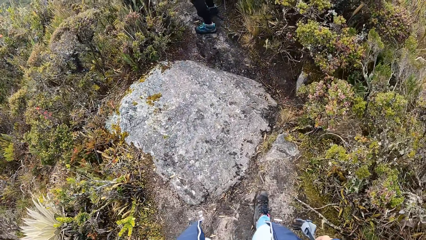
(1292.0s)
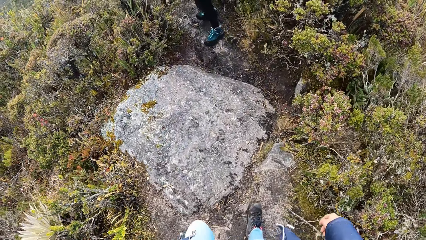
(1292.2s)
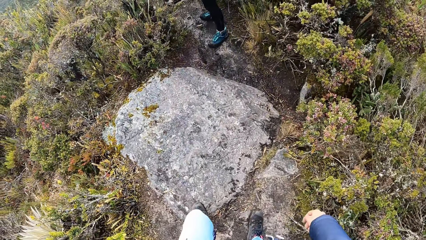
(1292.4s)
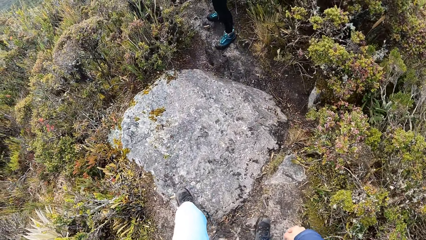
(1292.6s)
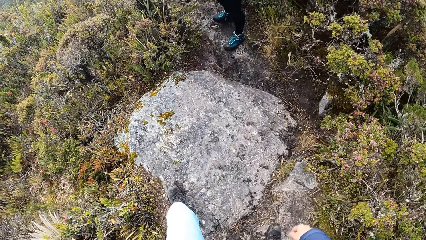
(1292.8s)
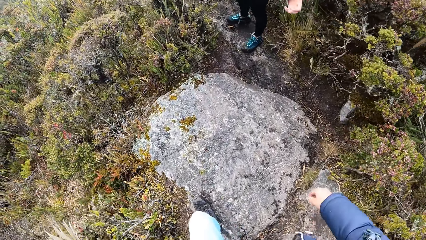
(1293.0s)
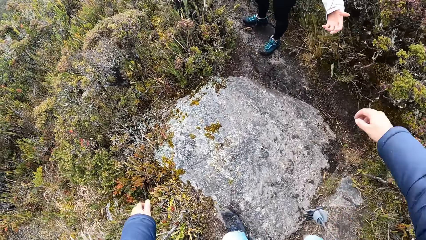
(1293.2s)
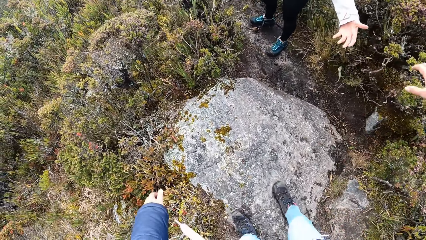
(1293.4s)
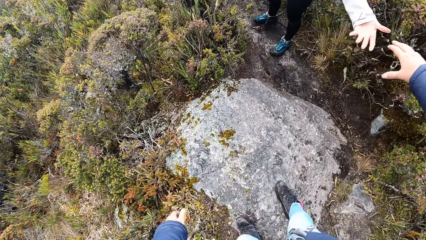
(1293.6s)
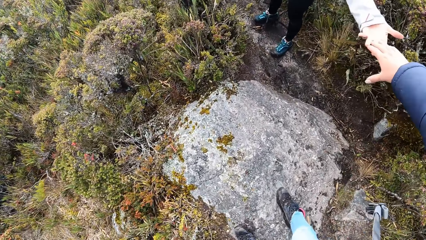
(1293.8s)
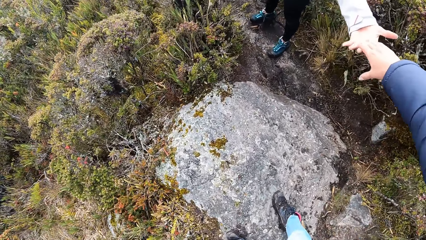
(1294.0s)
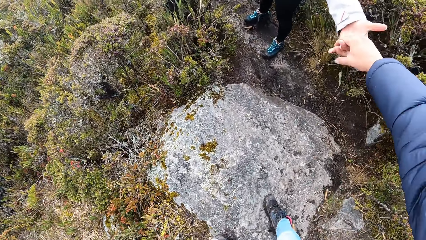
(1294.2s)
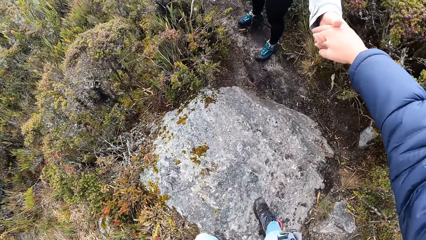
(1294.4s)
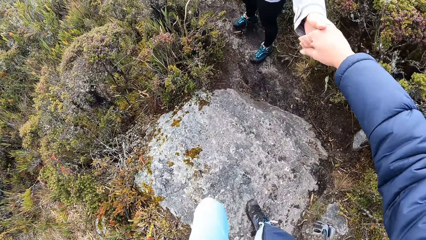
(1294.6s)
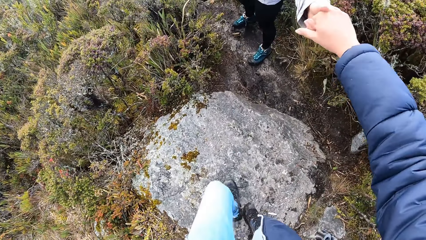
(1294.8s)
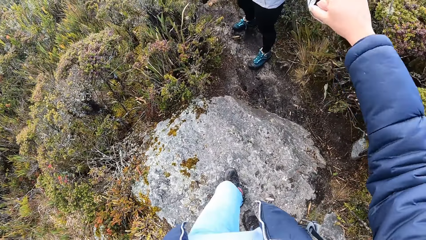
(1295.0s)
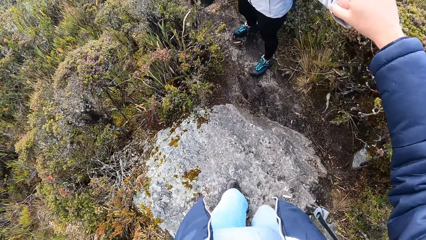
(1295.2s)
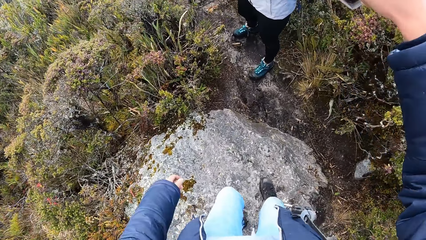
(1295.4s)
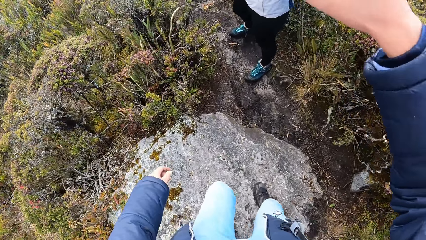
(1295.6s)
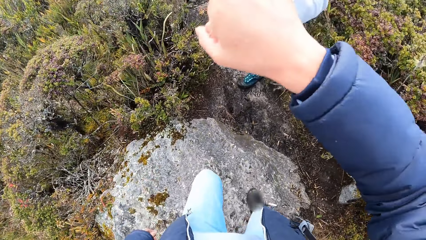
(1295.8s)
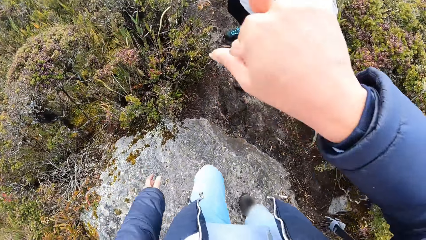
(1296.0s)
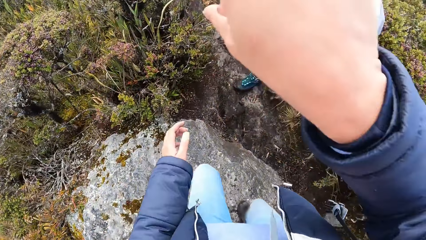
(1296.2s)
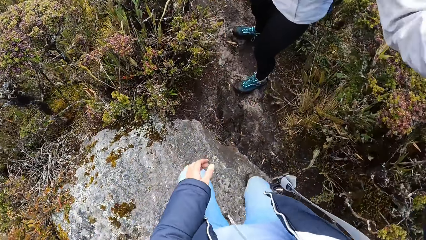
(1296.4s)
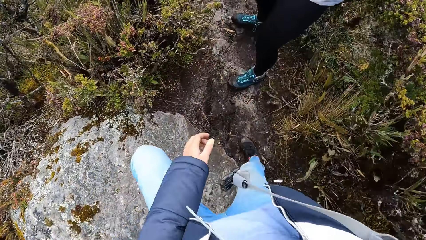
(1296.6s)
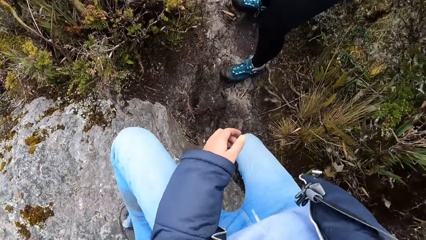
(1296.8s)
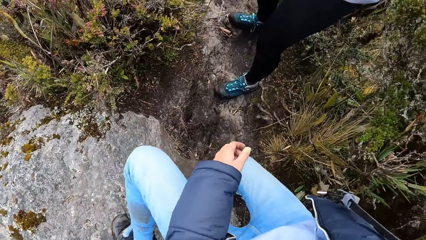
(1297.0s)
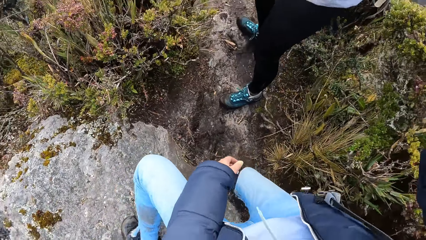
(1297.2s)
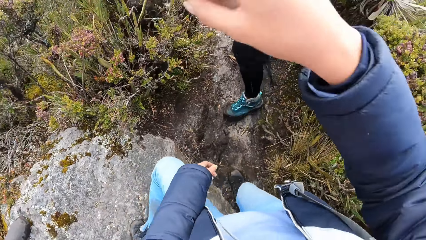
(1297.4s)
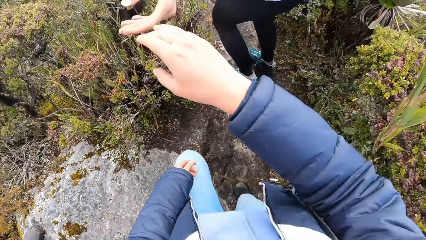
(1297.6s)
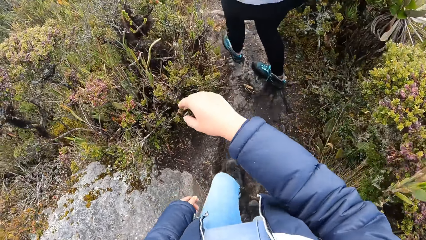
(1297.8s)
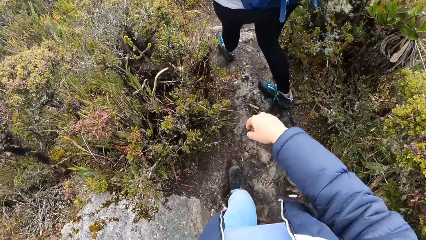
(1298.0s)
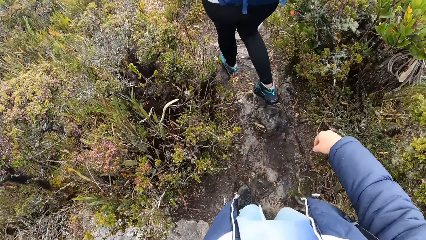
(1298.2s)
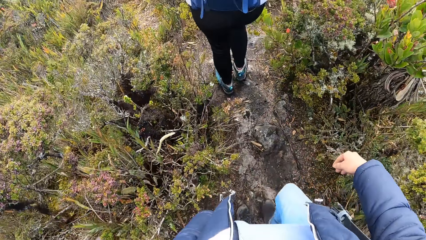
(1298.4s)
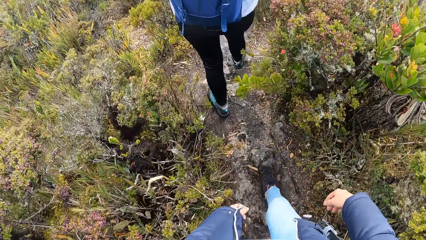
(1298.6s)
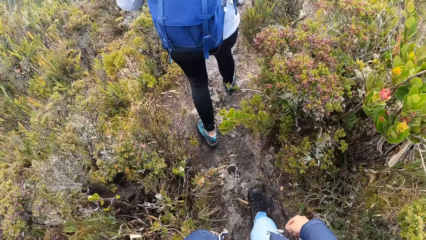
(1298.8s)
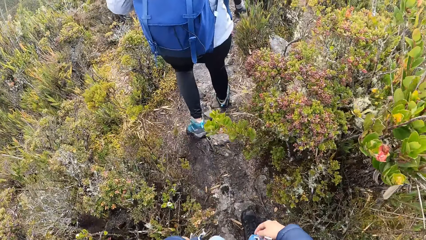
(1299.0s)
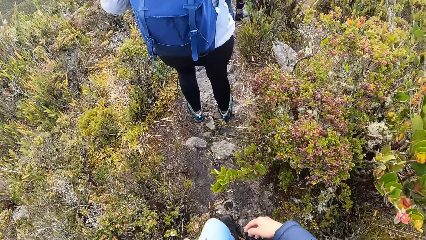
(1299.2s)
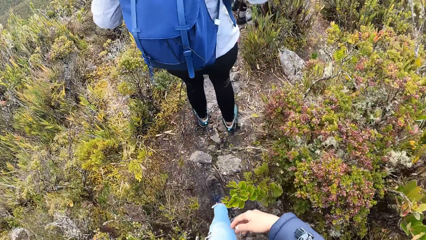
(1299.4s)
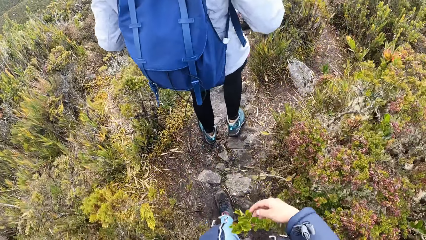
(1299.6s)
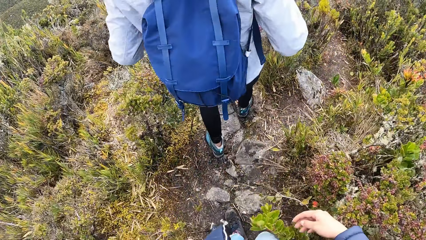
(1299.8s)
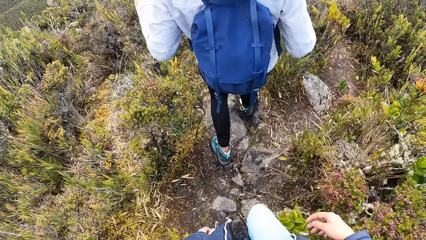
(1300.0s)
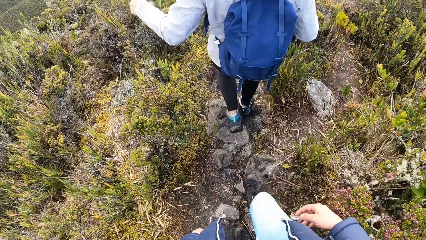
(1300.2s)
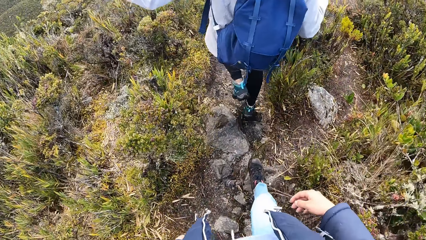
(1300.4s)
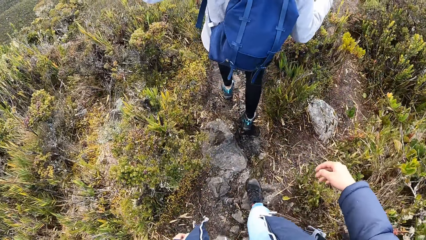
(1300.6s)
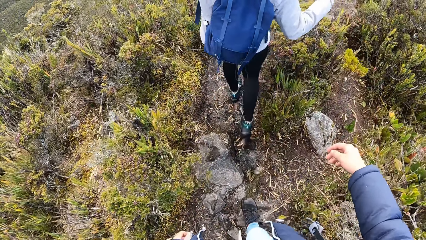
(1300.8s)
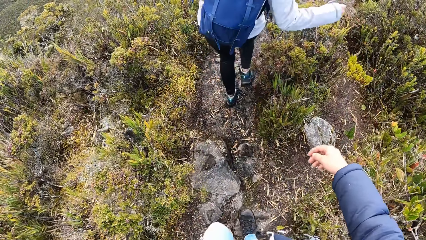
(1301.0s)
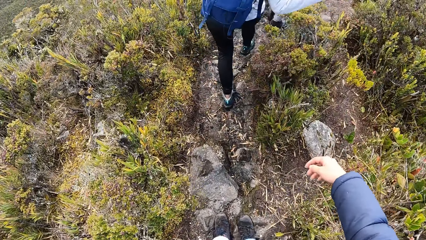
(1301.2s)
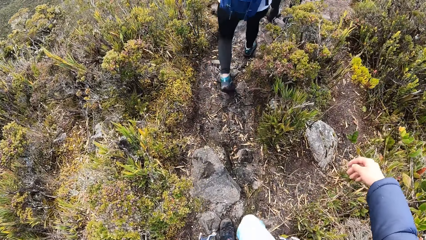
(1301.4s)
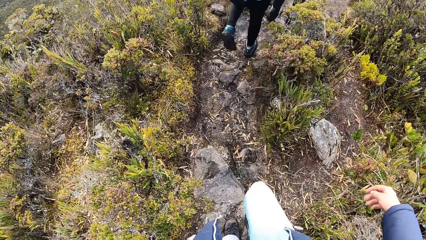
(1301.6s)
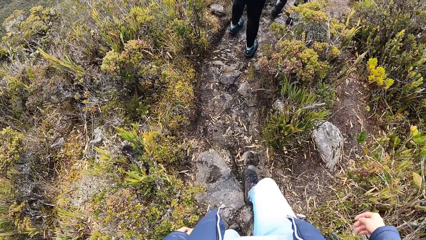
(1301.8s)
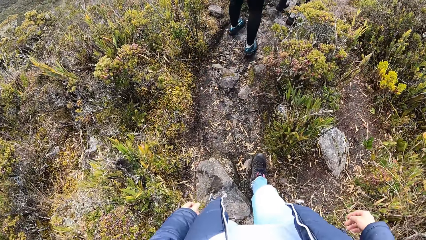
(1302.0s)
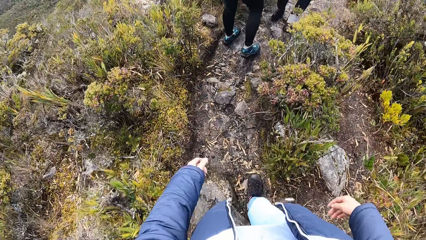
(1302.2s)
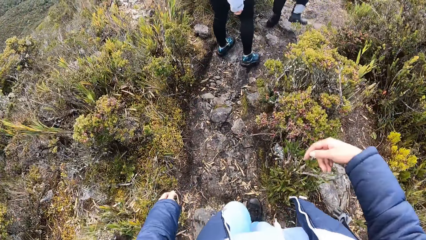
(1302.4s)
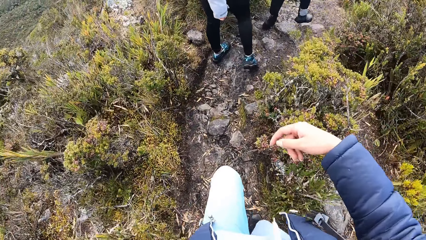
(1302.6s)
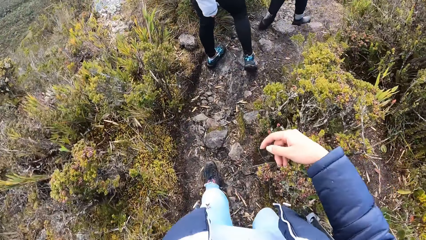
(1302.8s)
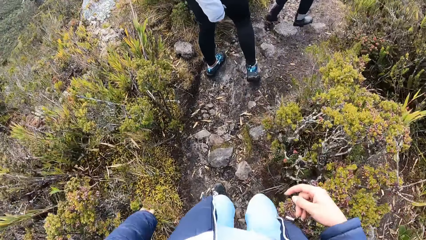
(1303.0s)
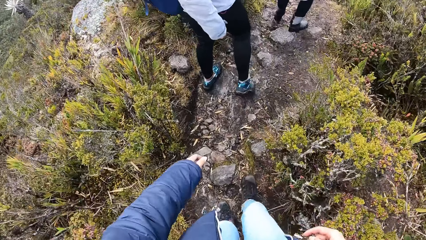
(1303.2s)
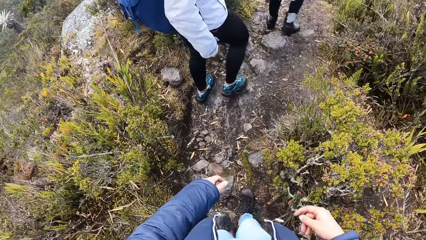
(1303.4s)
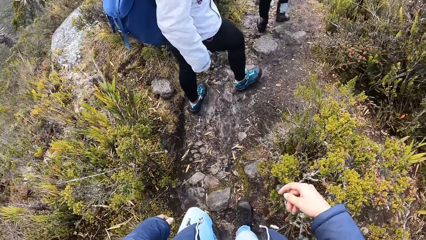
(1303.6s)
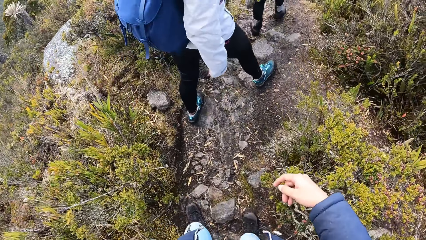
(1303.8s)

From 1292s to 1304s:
The camera wearer walks down the rocks. He holds a man's hand. He walks down the hill. He pulls his hand off the man. He walks around the field. The man walks around the field.

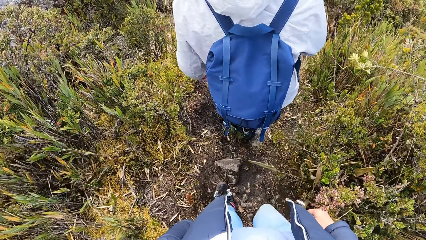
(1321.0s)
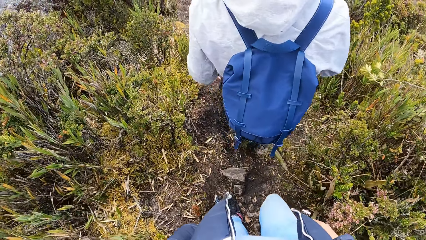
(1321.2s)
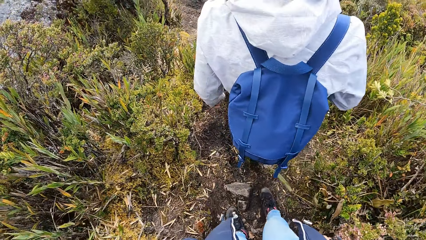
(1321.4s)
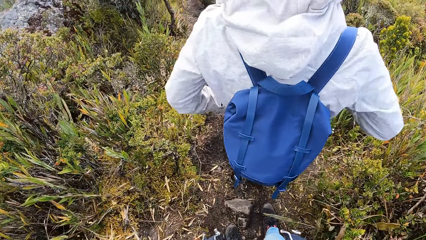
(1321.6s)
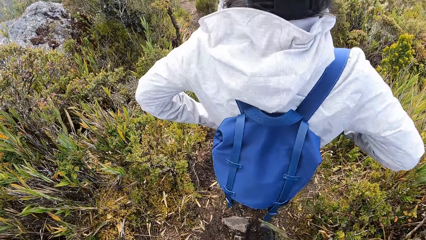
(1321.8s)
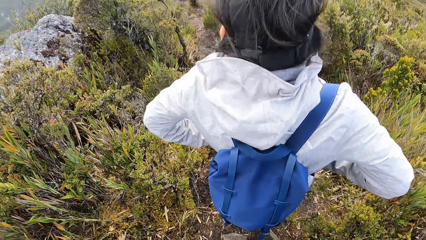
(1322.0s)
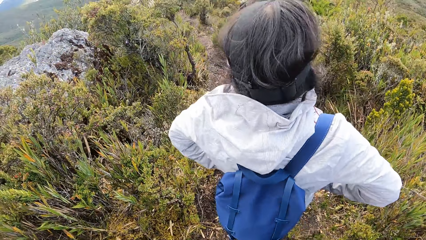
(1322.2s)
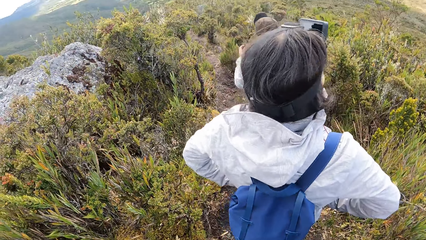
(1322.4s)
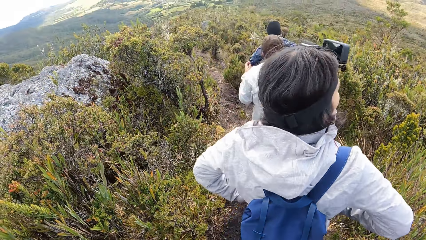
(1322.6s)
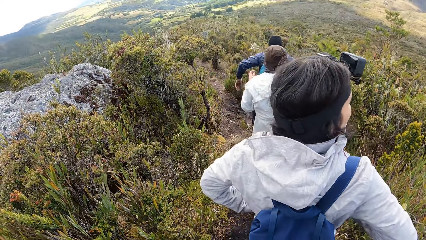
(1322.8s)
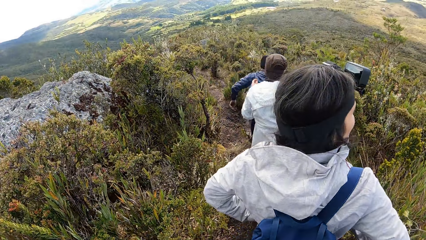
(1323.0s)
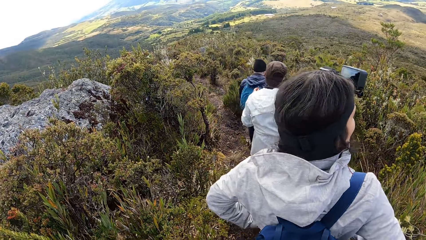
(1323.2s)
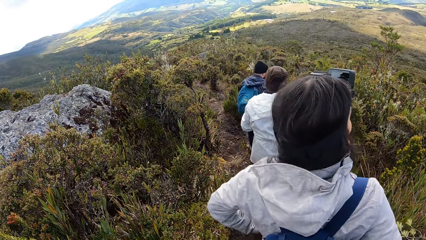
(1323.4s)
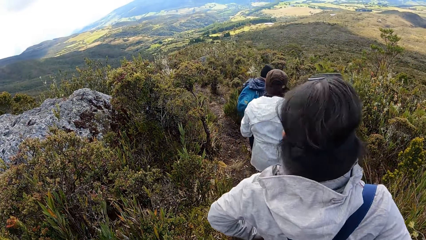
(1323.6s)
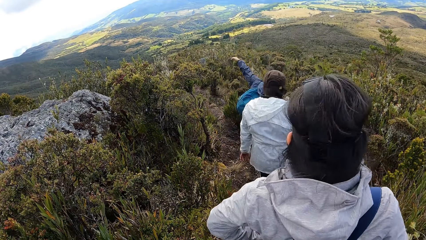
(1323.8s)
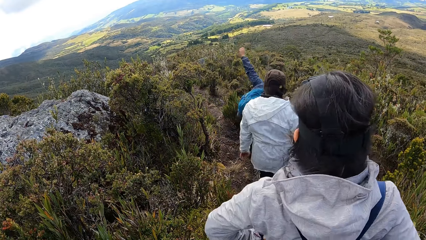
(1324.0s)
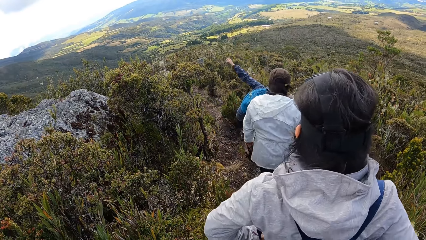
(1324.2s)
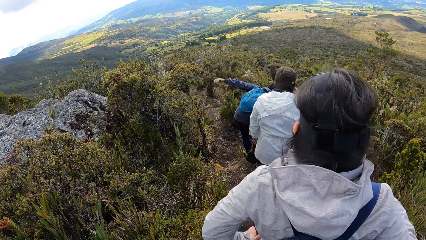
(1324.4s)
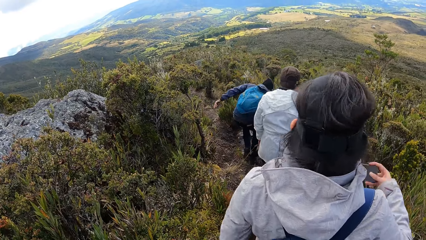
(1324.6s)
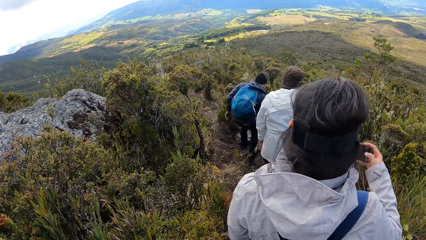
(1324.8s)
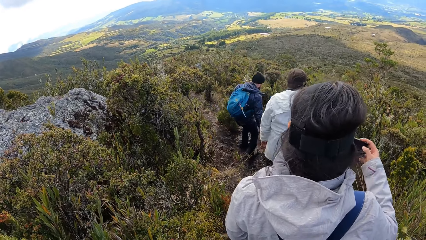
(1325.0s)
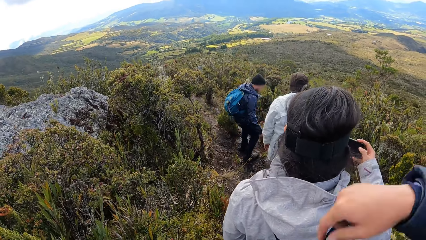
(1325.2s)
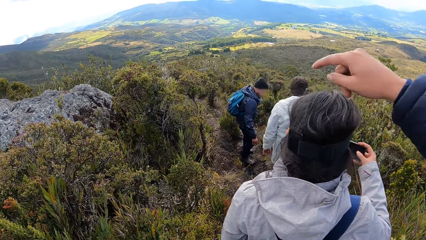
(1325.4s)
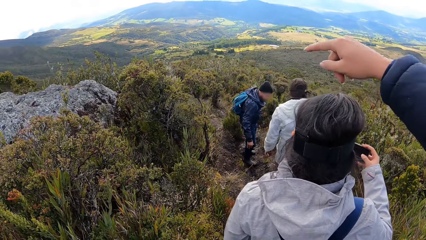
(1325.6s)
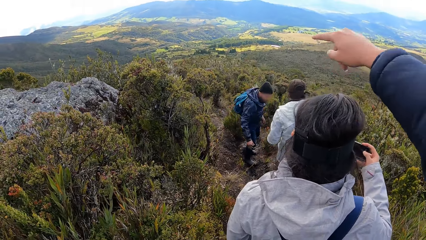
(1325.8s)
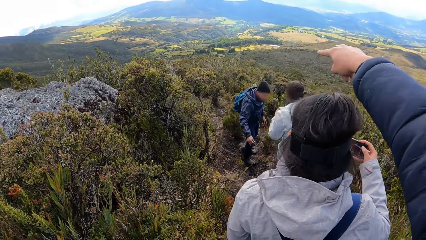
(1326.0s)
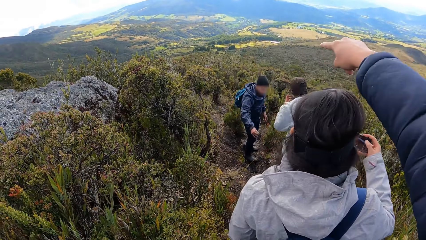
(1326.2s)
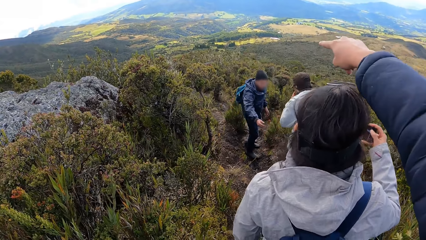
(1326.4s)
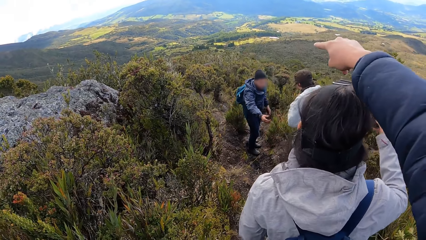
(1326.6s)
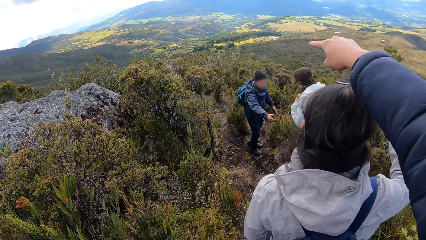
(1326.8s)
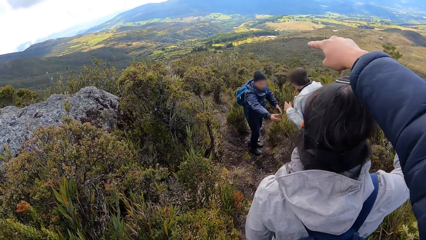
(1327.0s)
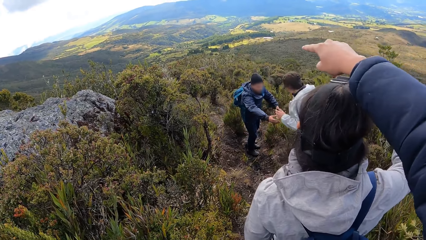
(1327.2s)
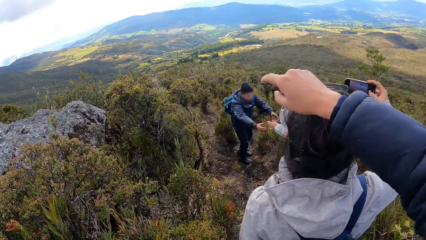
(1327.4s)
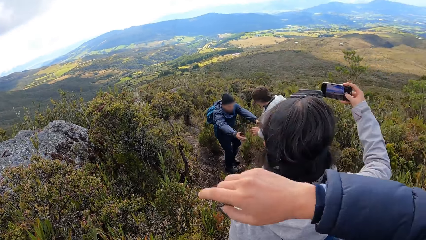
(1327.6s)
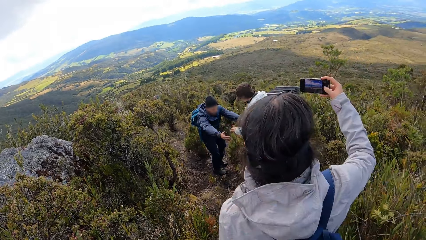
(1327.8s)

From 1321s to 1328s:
A man holds his waist with both hands. The camera wearer looks around. The man takes a photo of the field with his phone. The camera wearer lifts his hand. He points around and gestures his hand.
